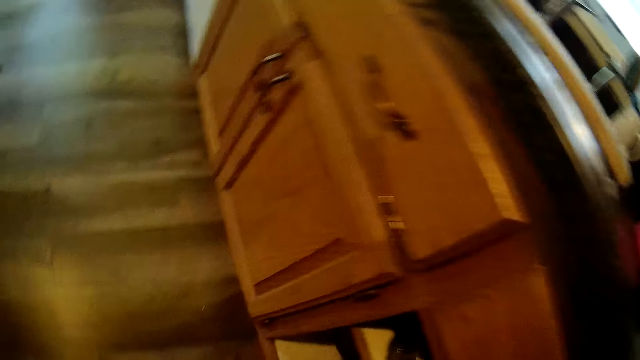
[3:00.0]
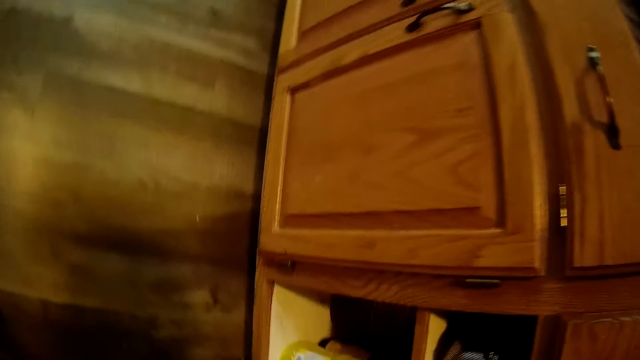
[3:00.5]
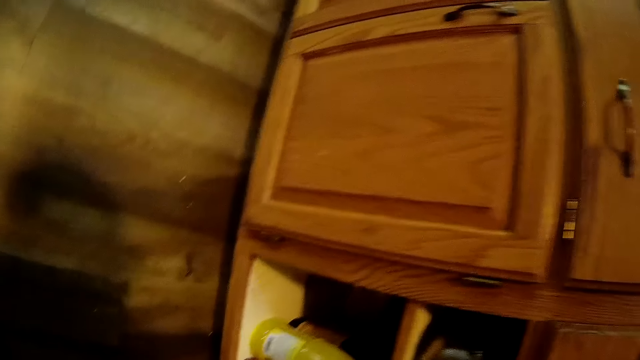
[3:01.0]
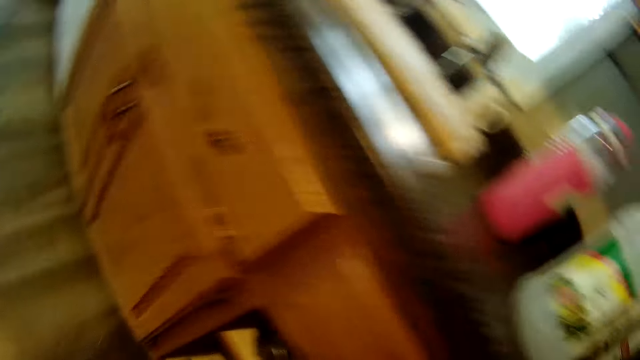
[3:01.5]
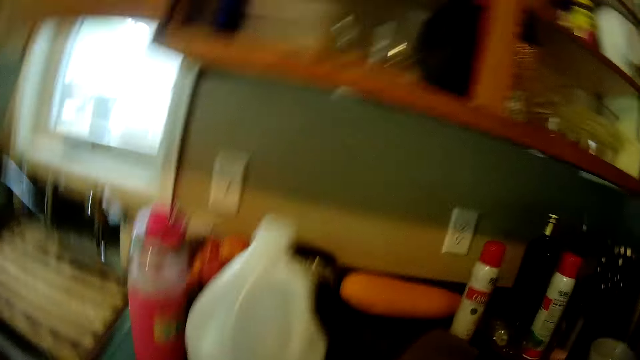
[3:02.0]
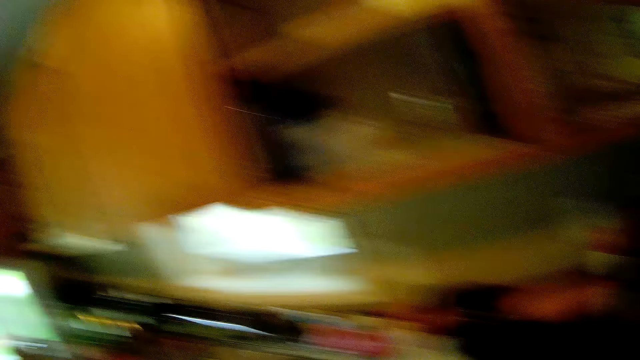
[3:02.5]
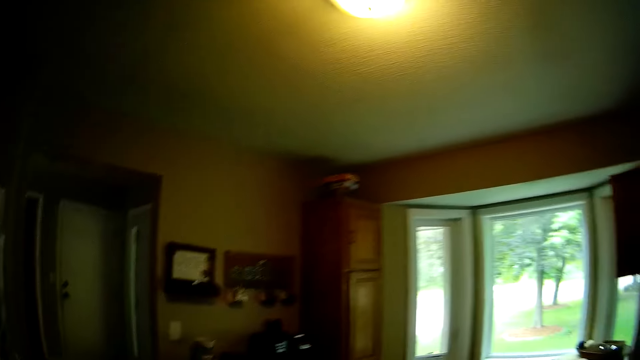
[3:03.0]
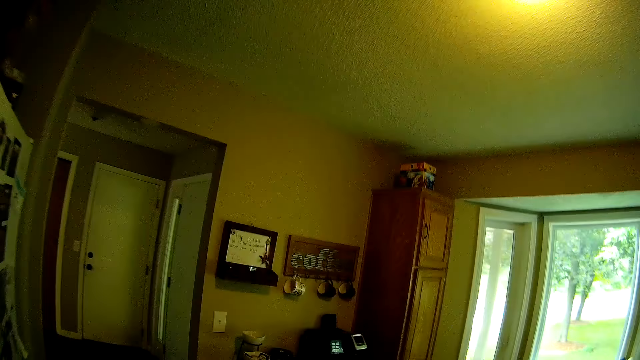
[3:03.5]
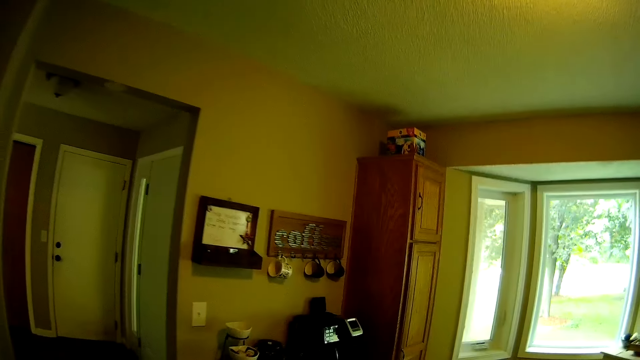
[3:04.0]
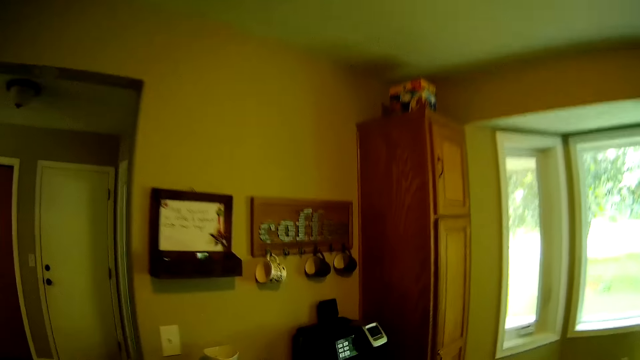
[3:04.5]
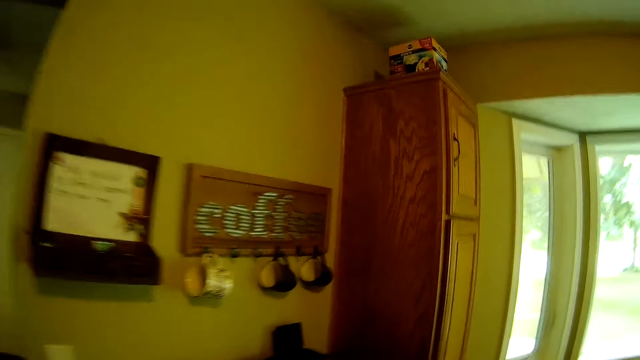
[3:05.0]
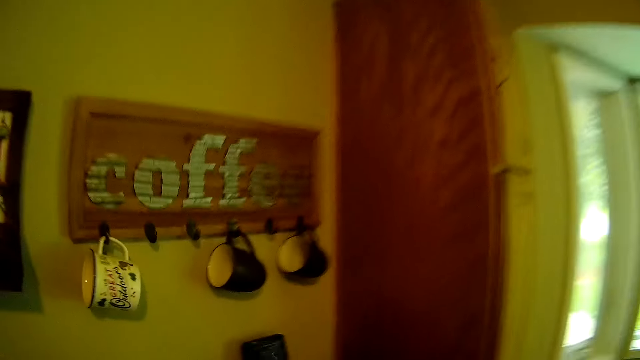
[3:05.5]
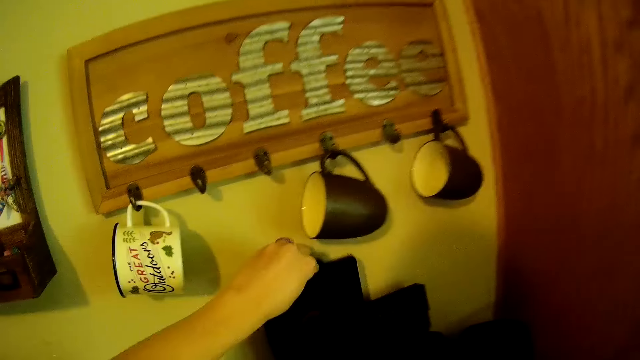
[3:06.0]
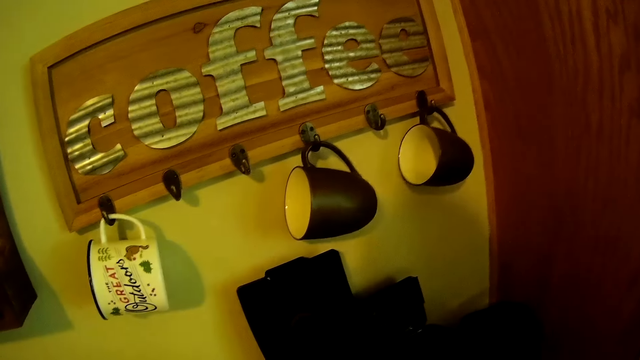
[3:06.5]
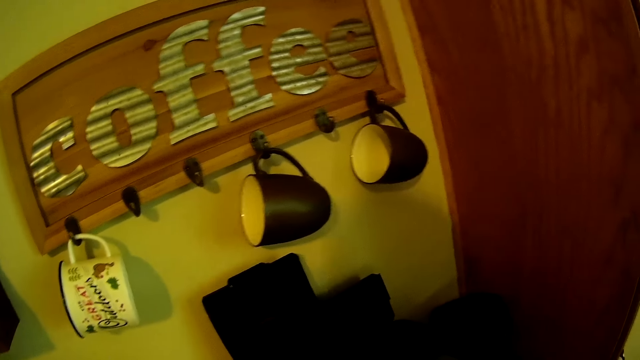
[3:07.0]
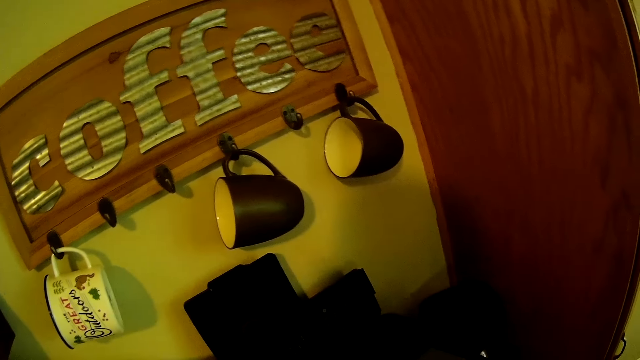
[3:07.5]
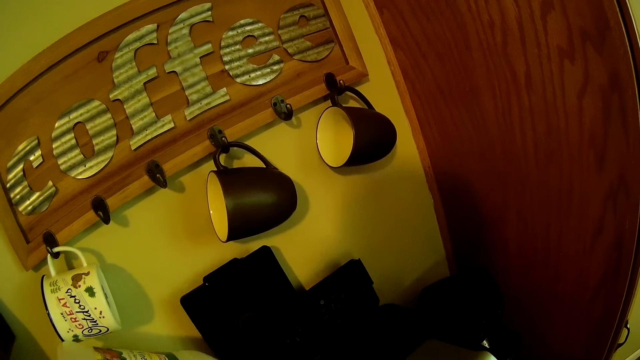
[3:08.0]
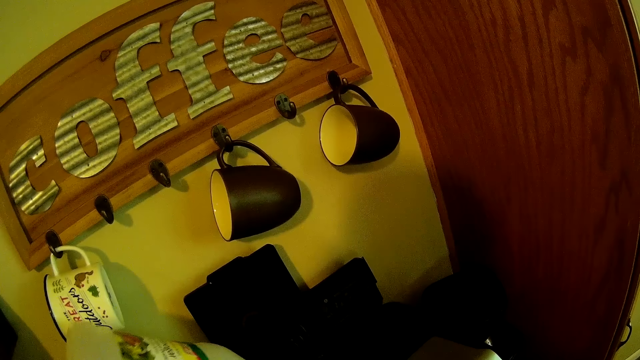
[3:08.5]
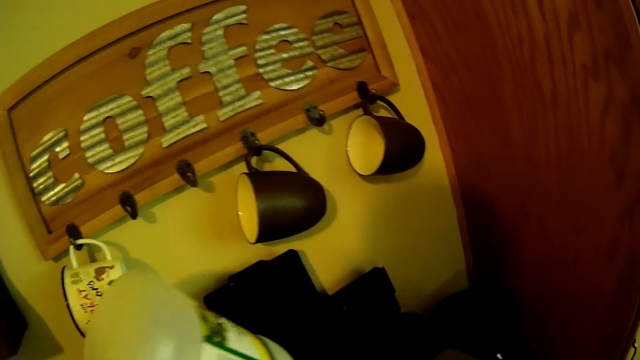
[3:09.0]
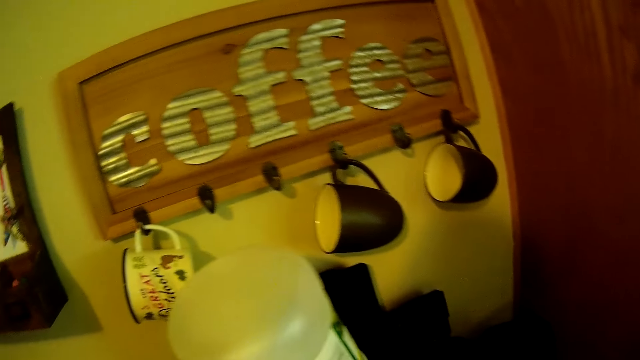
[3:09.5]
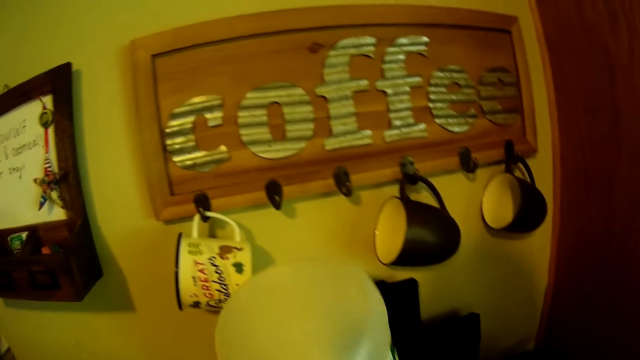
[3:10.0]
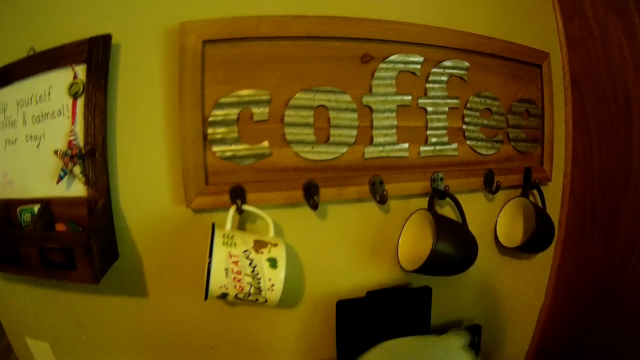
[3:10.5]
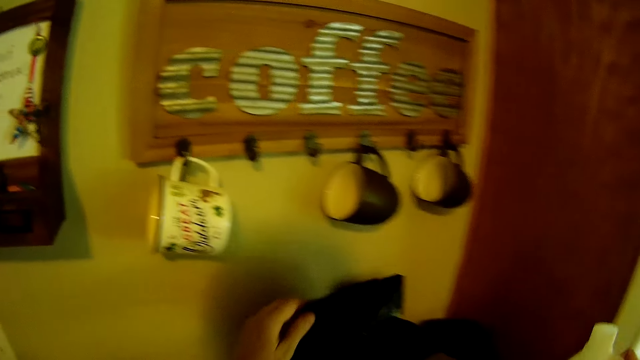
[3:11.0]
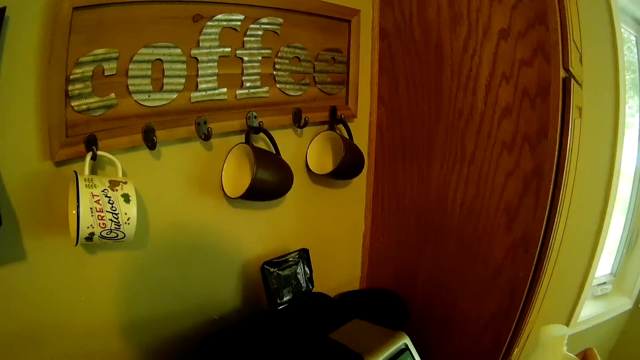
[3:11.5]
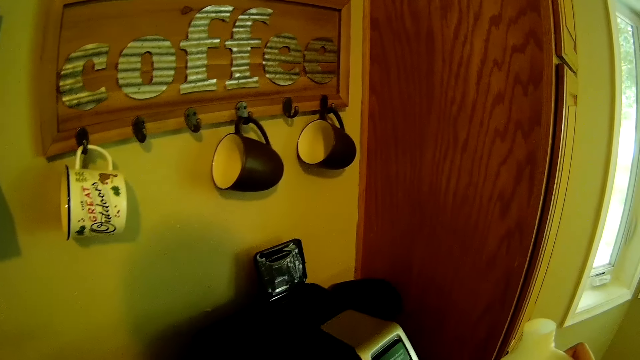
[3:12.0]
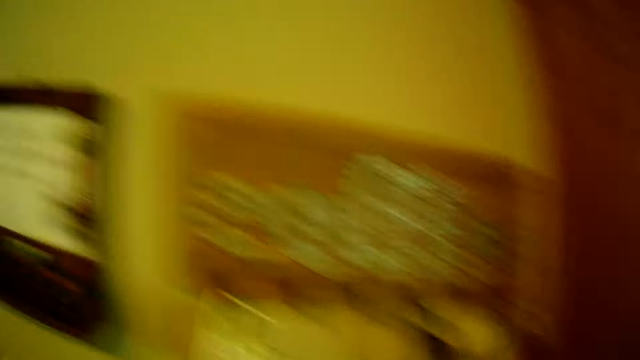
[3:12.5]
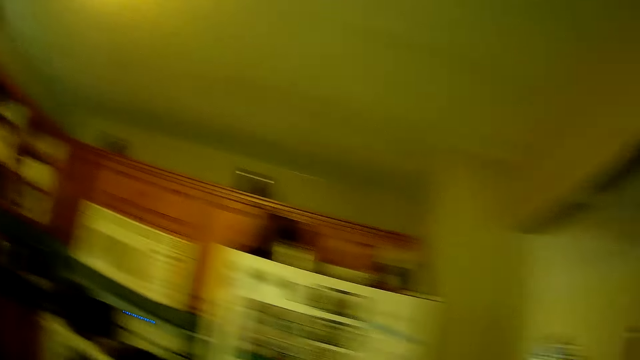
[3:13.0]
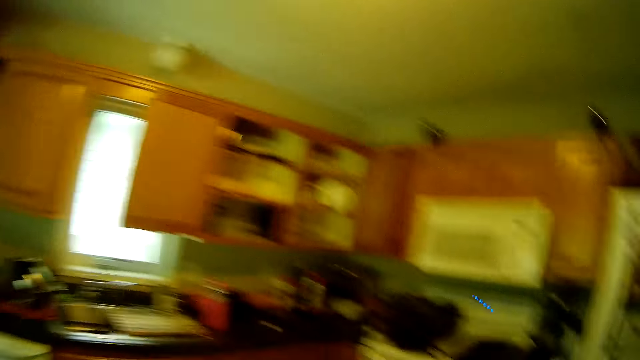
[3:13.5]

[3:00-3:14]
The camera wearer looks at the cabinet. She opens the coffee machine with her left hand. She pours the content of the keg into the coffee machine. She closes the coffee machine.

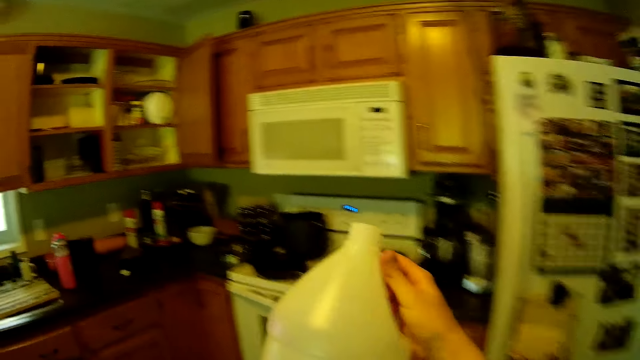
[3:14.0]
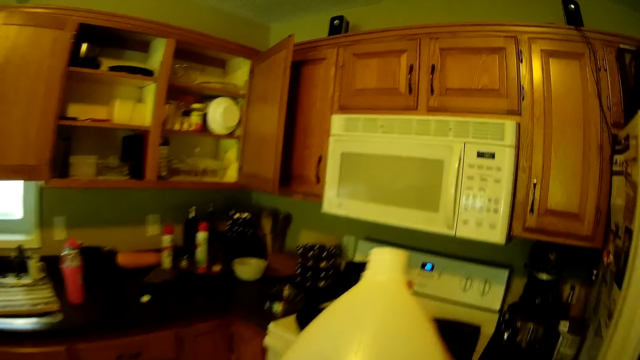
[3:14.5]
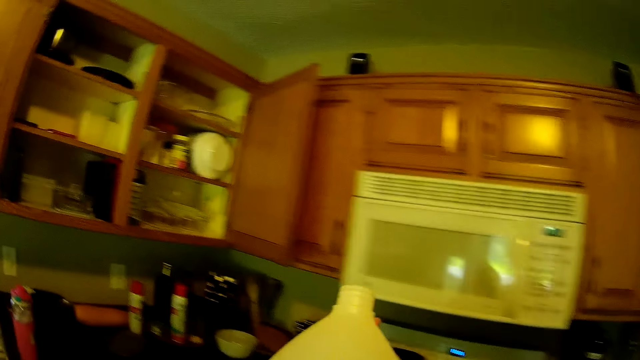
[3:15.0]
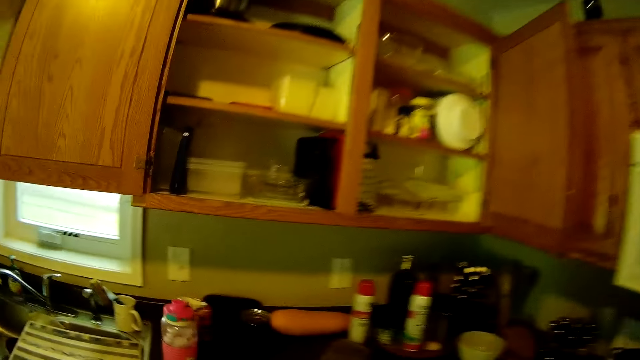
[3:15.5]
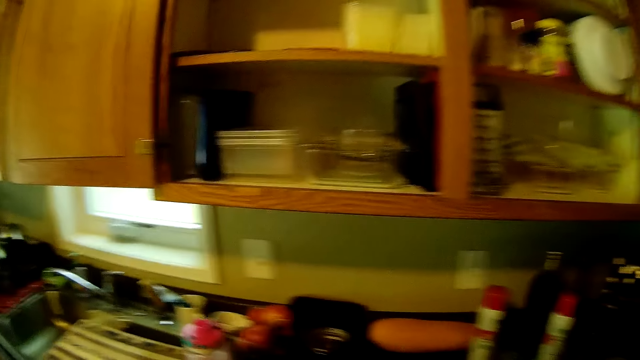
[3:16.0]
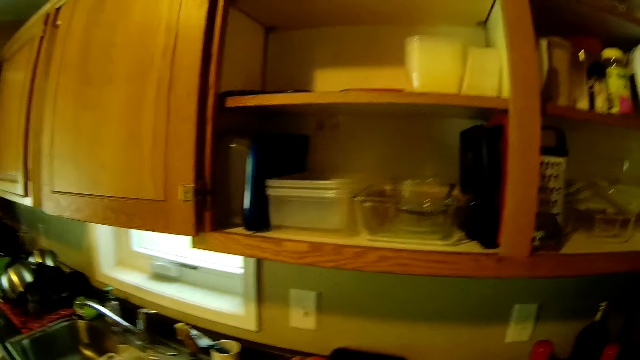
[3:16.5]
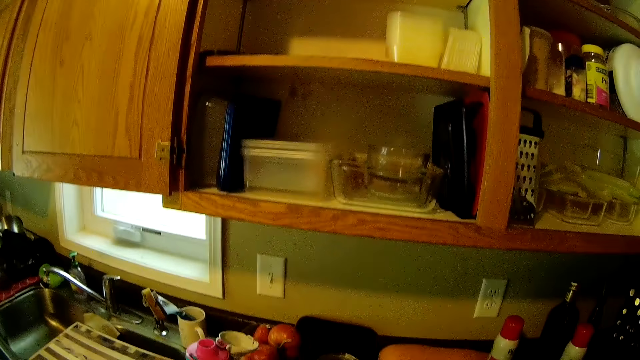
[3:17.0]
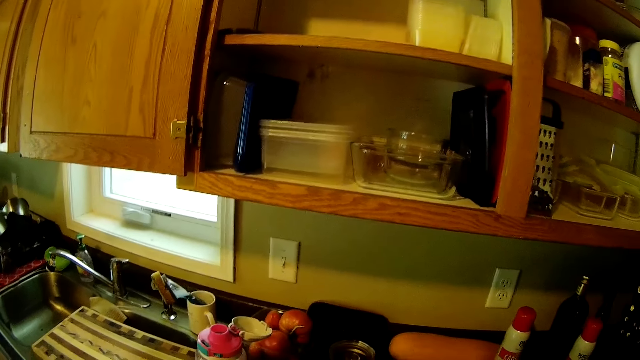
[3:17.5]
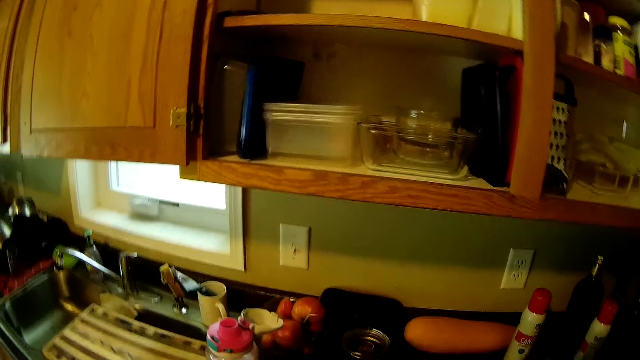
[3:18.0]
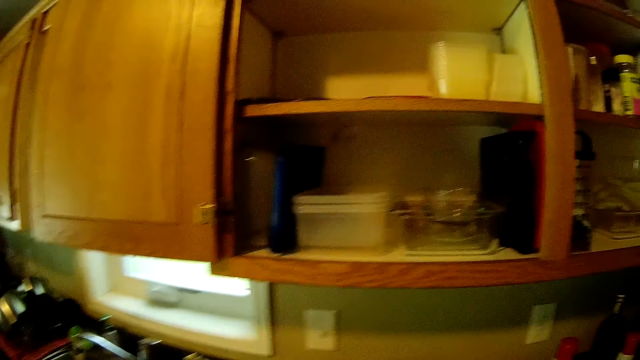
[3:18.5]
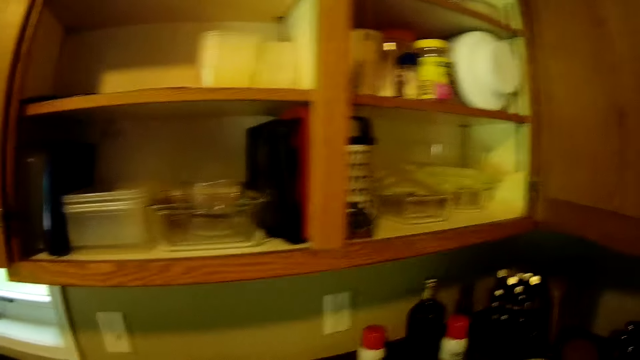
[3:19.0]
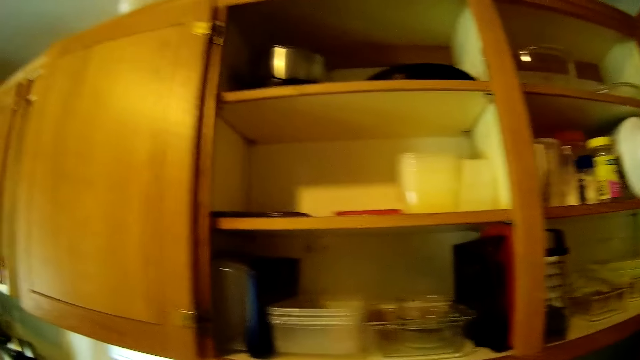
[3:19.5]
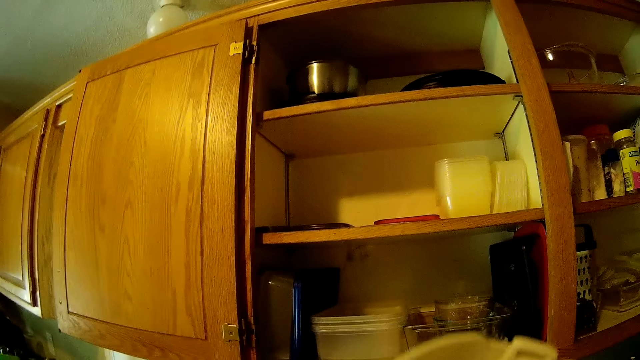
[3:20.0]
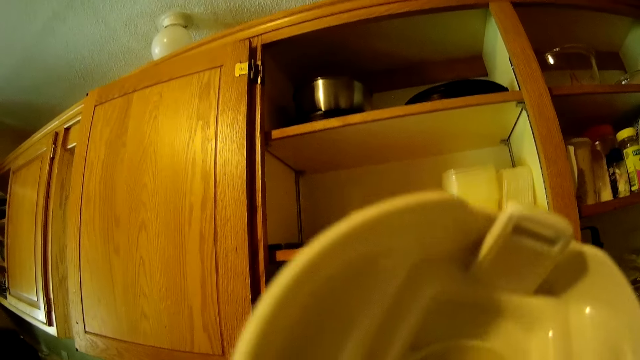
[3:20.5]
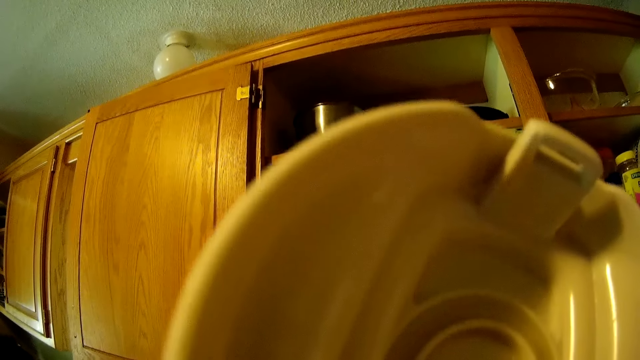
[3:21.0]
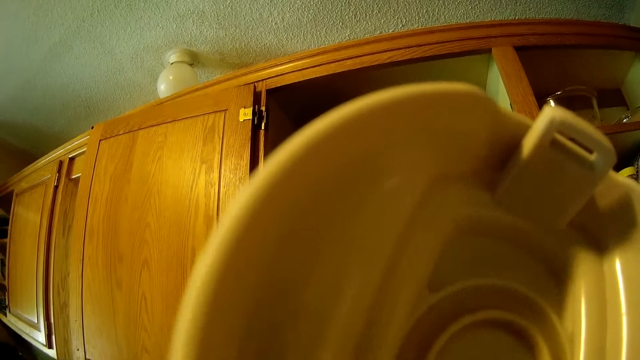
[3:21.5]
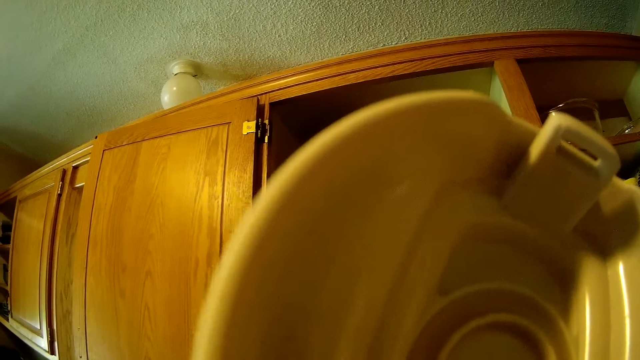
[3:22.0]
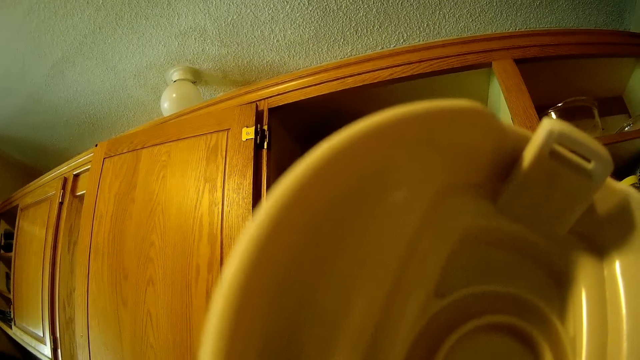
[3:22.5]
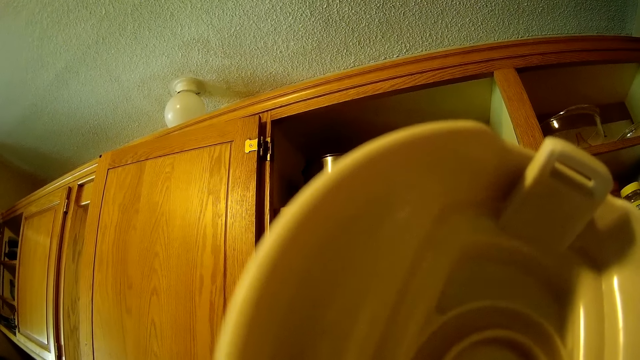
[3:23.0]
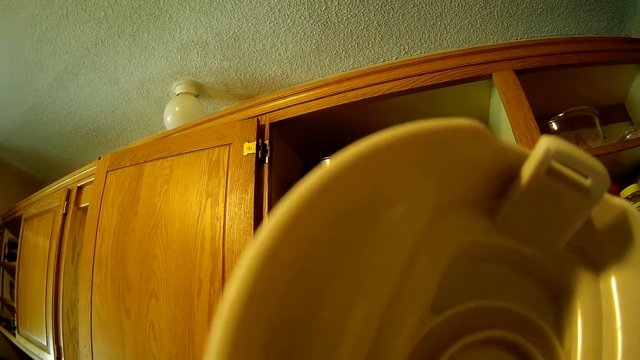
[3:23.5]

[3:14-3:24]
The camera wearer holds a jerrycan with a hand. They raise the bottle. They drink water from the water bottle.
